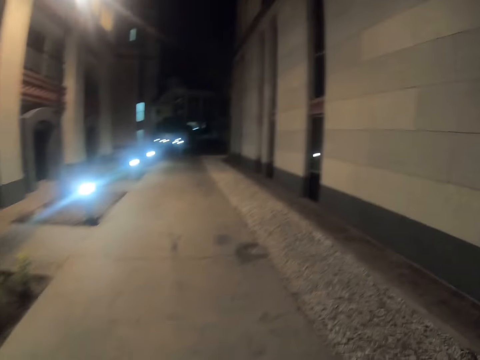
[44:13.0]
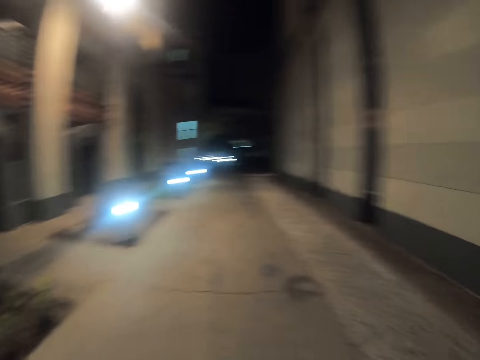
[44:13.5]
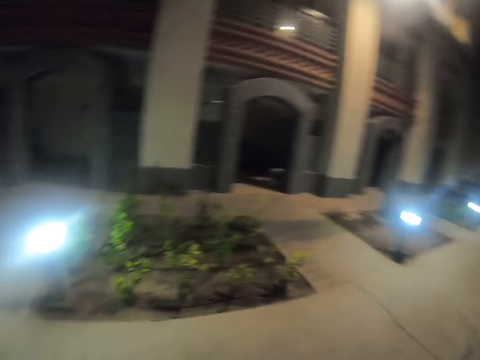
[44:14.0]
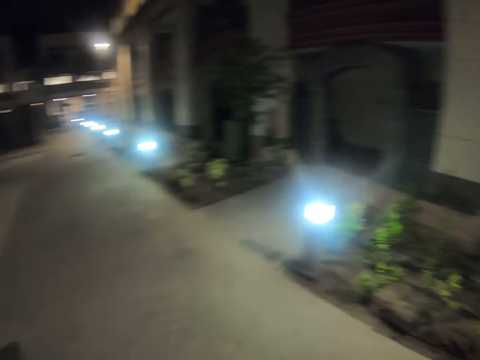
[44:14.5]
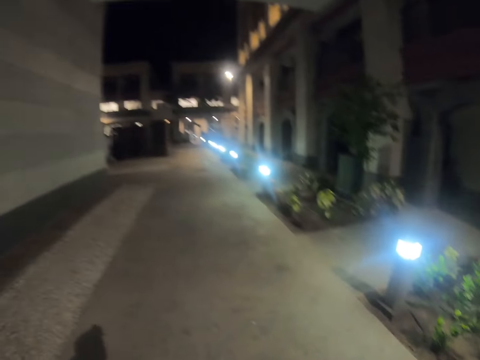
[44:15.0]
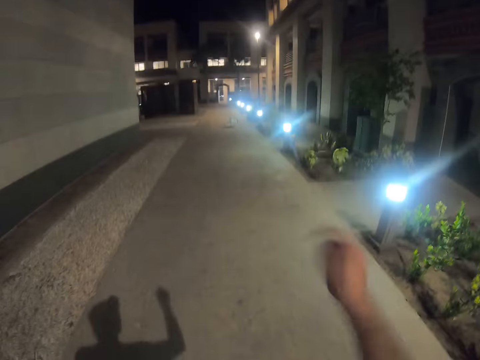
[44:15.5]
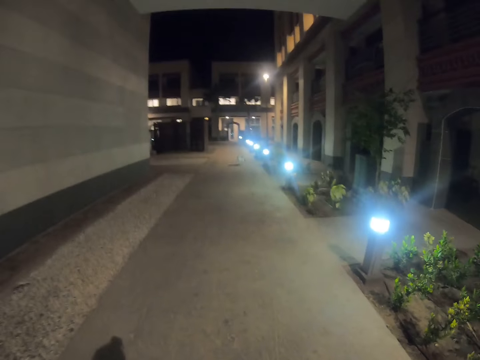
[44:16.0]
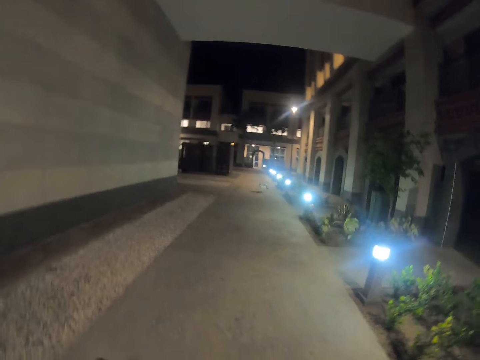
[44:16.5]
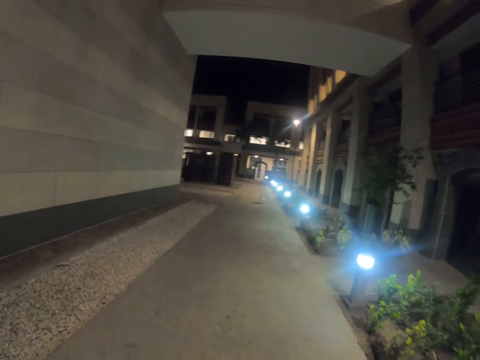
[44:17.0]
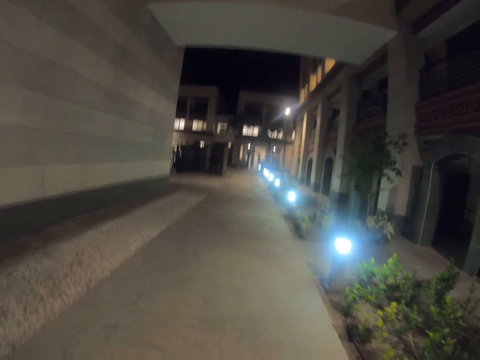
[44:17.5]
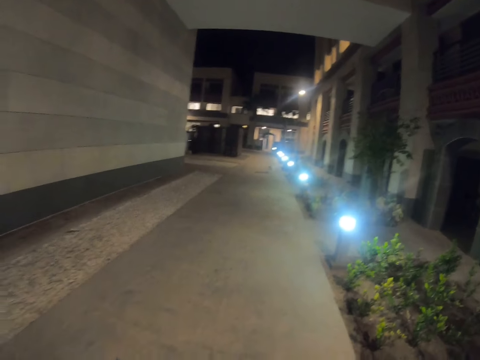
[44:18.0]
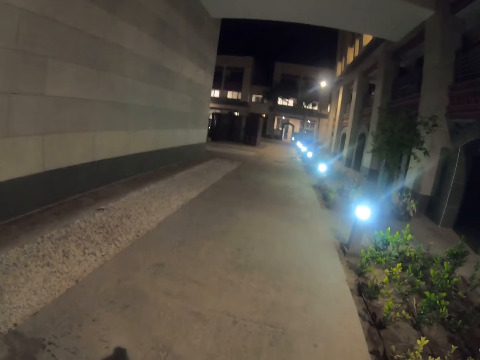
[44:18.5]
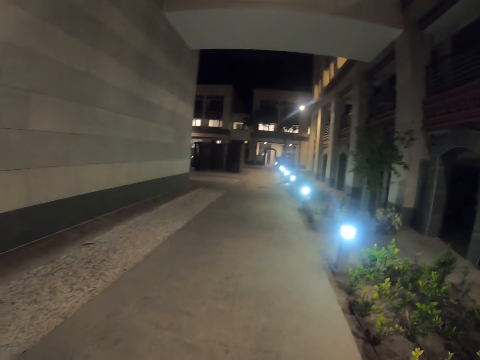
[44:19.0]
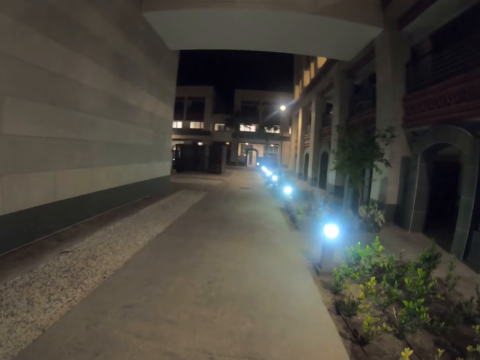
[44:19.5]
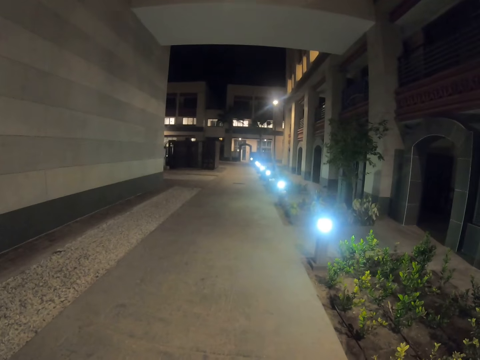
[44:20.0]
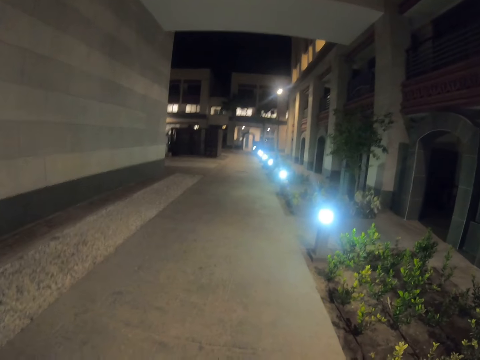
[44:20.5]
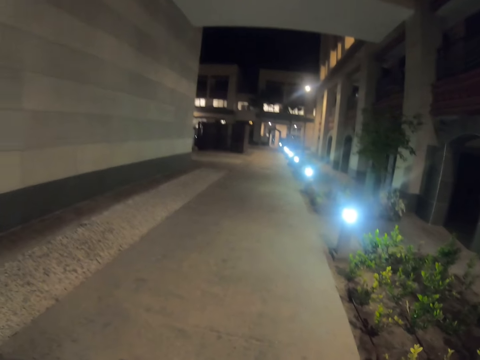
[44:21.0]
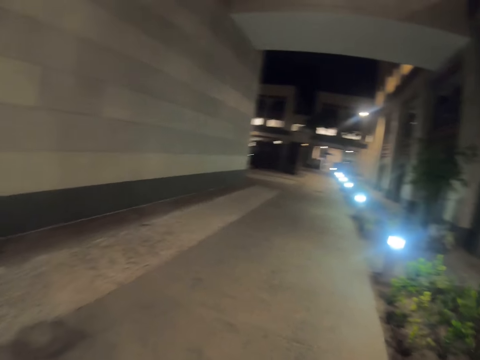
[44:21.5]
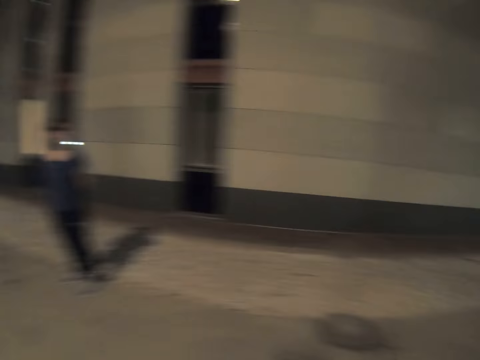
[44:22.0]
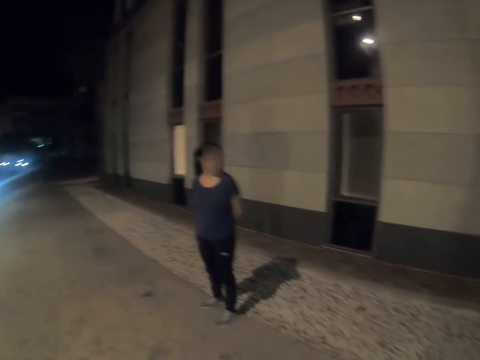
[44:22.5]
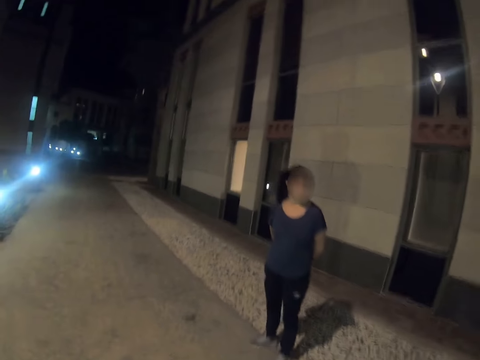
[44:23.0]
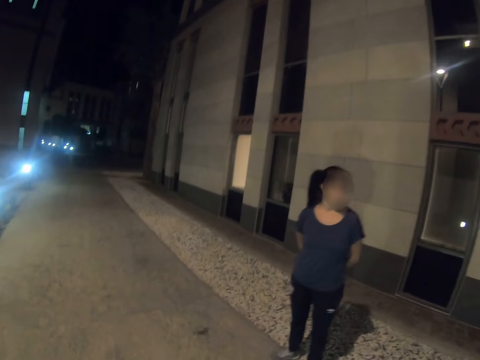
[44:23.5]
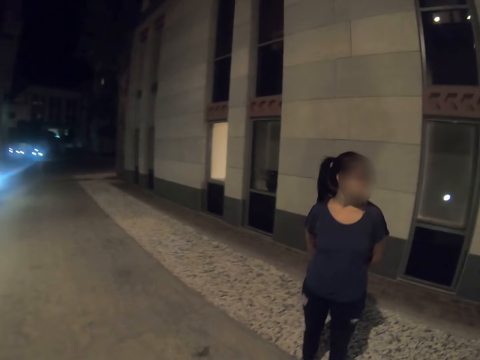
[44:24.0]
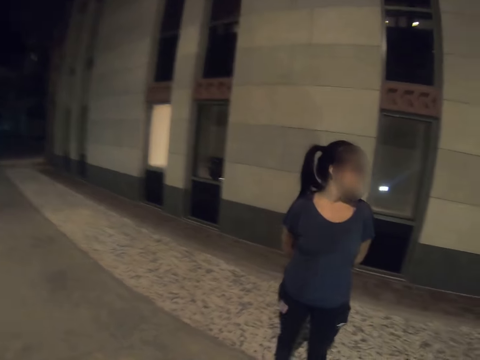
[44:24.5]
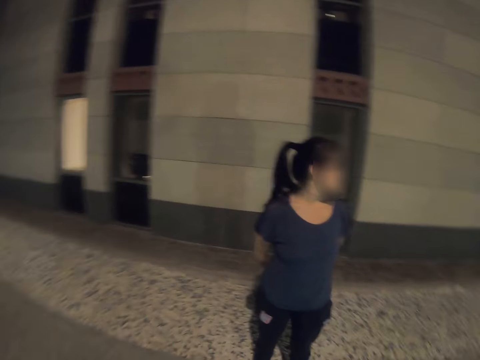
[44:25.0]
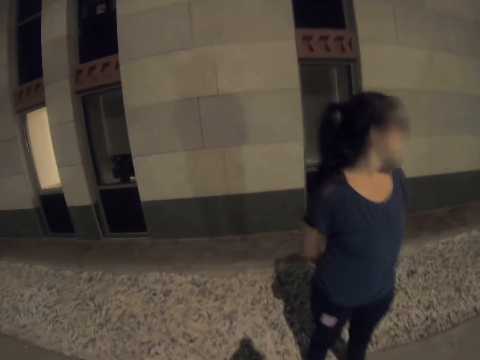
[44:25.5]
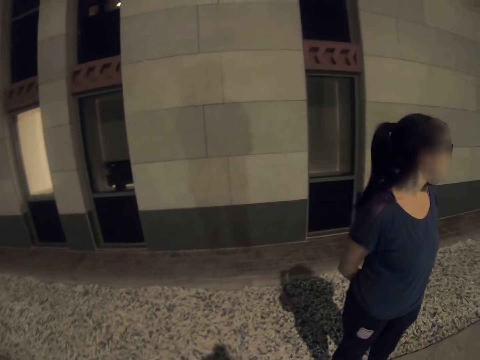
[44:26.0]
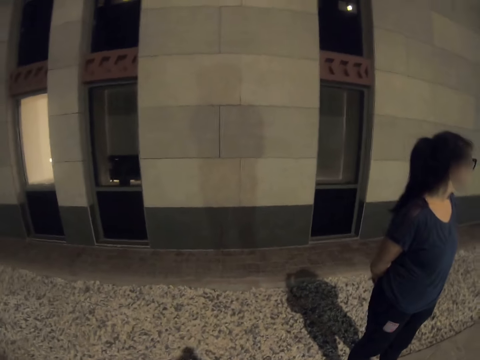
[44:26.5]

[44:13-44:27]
The camera wearer looks behind at the cat. A pedestrian stands on the street. The camera wearer walks in the street.

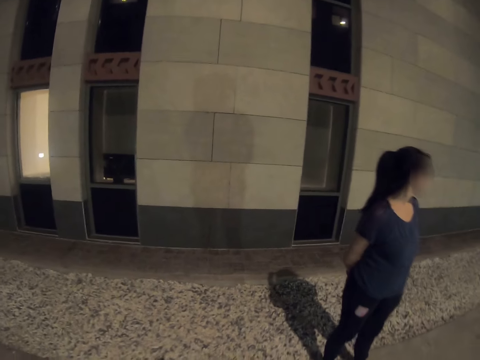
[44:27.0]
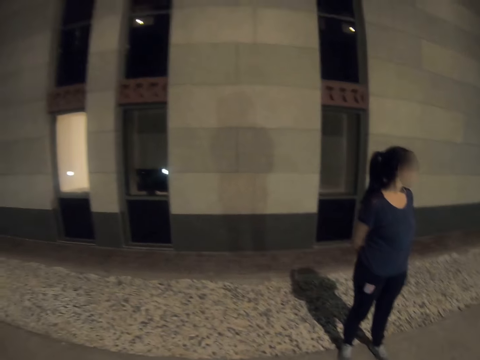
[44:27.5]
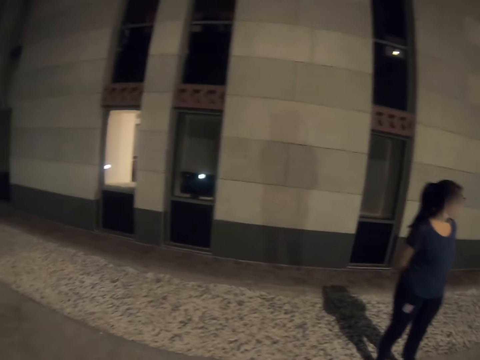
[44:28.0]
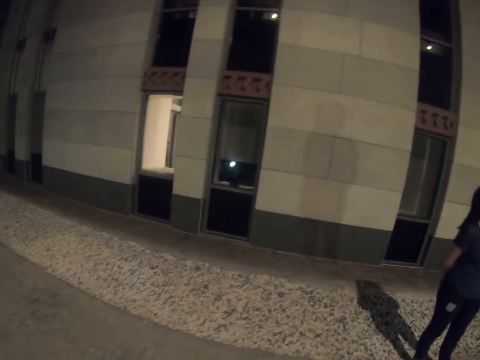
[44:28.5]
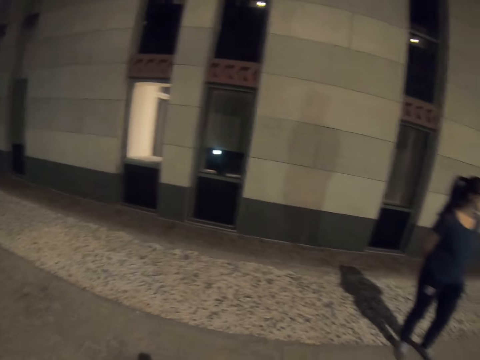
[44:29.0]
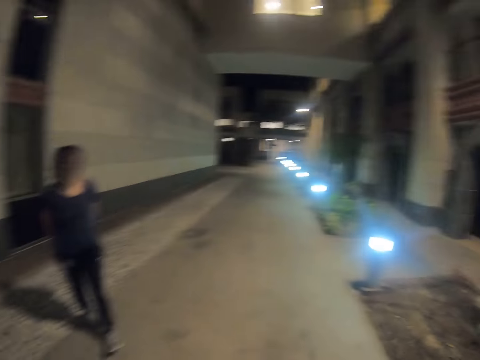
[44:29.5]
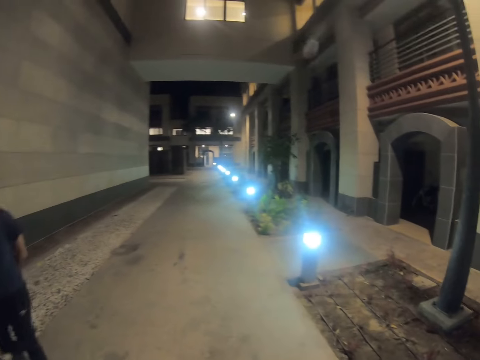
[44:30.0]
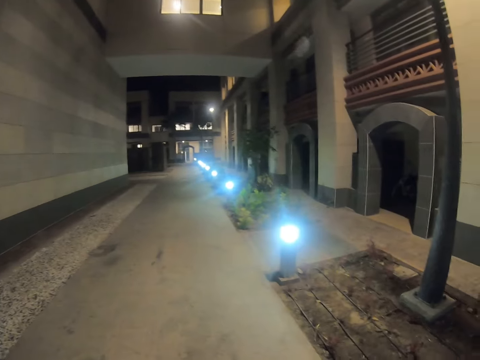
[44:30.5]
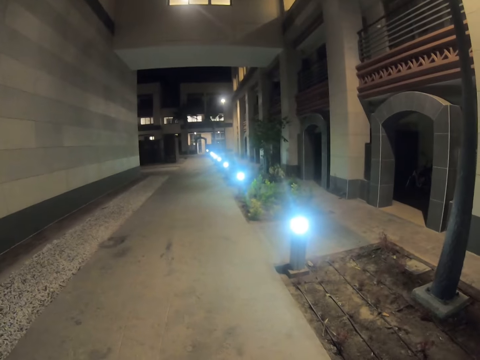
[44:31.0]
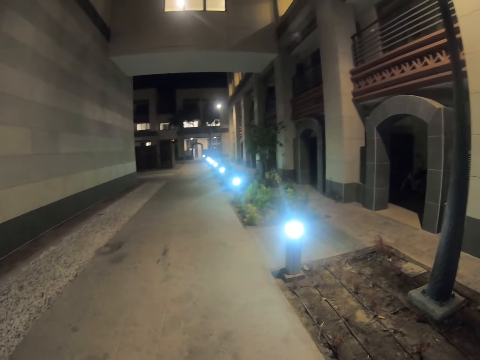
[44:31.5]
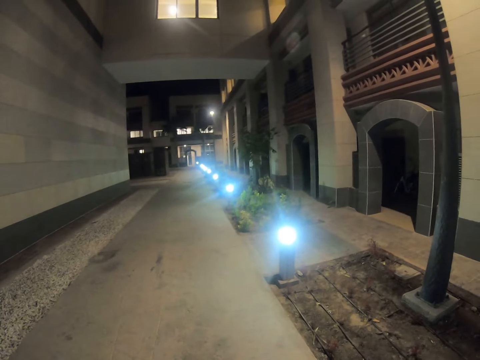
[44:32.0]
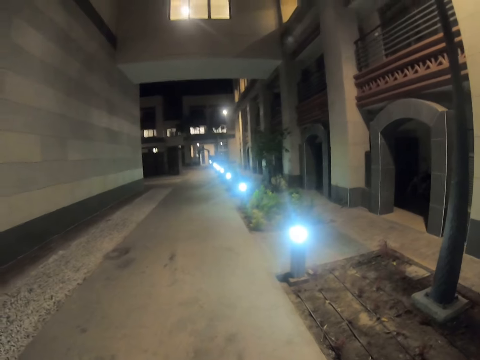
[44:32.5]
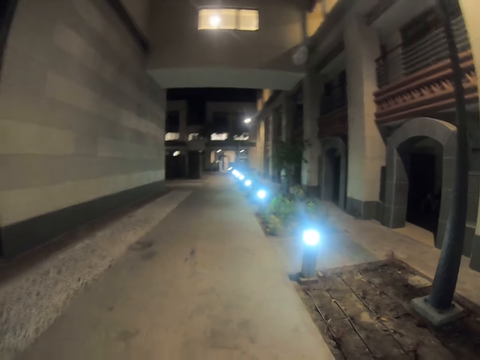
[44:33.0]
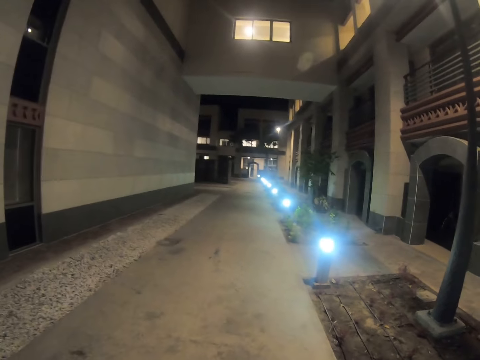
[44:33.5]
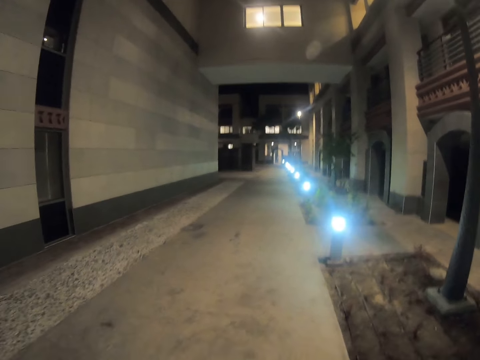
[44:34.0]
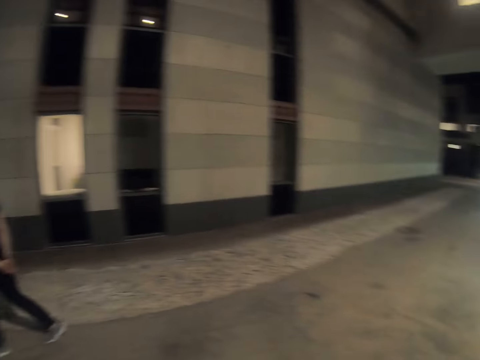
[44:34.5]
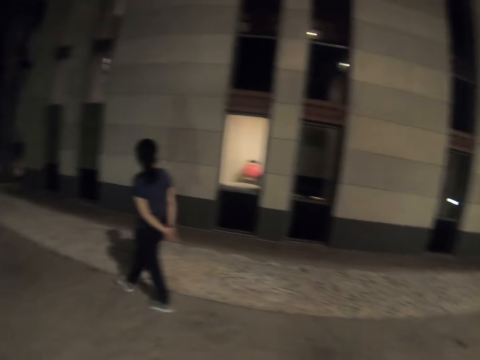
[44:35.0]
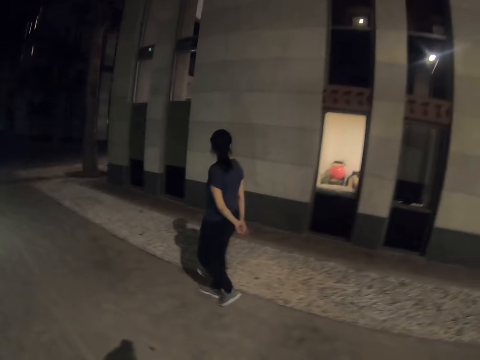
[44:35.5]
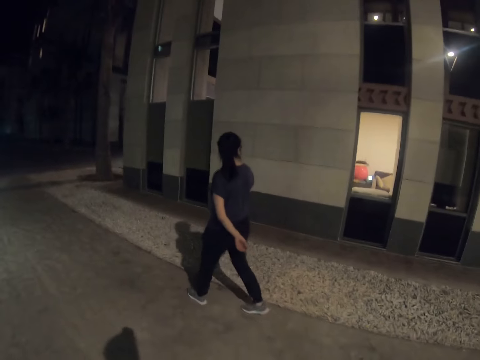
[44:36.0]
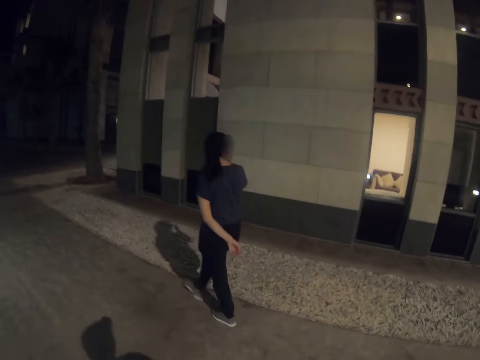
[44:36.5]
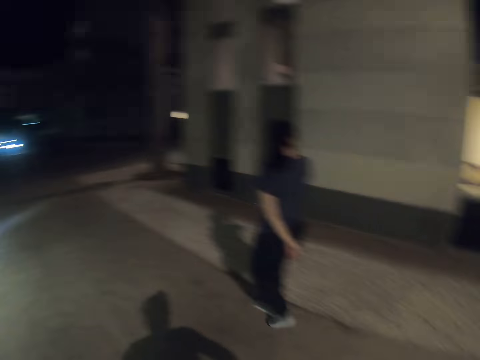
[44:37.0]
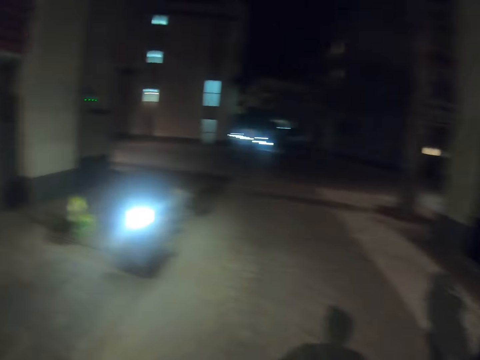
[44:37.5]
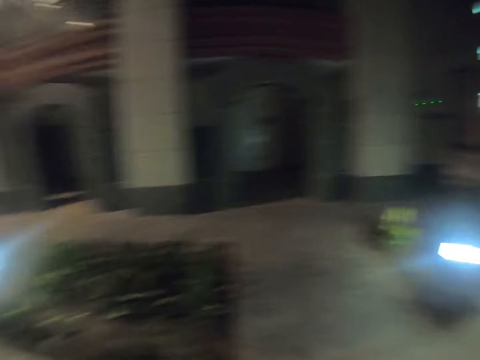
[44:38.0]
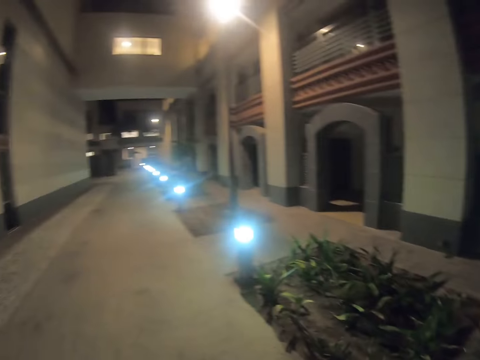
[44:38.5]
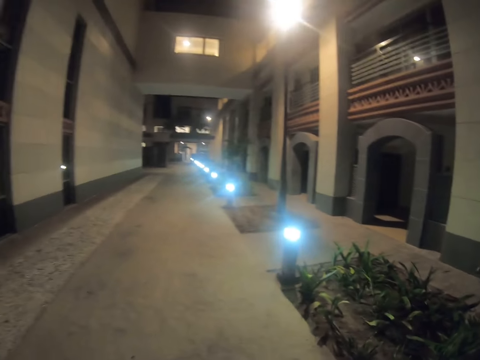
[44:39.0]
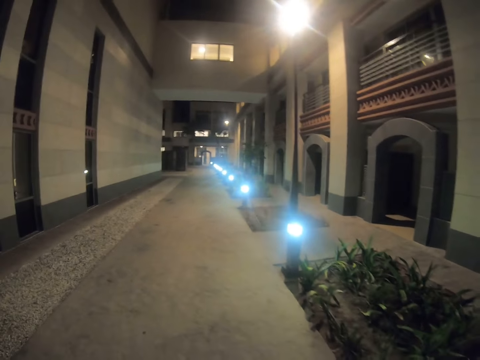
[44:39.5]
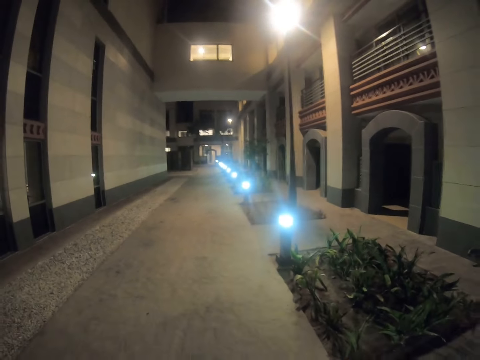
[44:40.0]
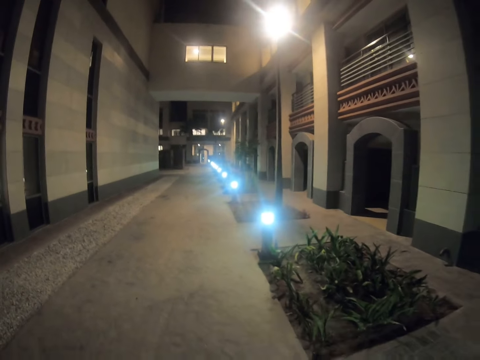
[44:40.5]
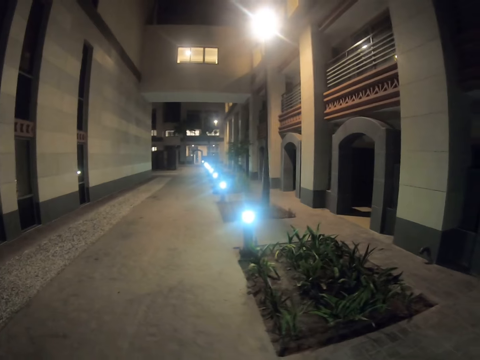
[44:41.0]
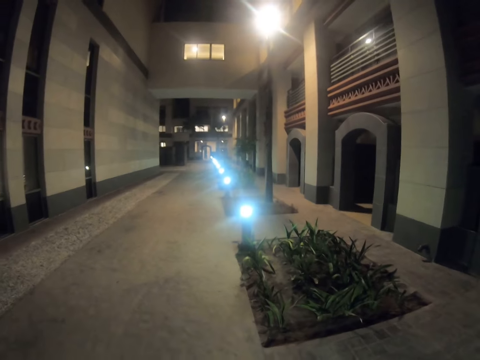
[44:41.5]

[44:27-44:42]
The camera wearer looks behind at the cat. They walk on the street. A pedestrian walks on the street. The camera wearer walks on the street.
